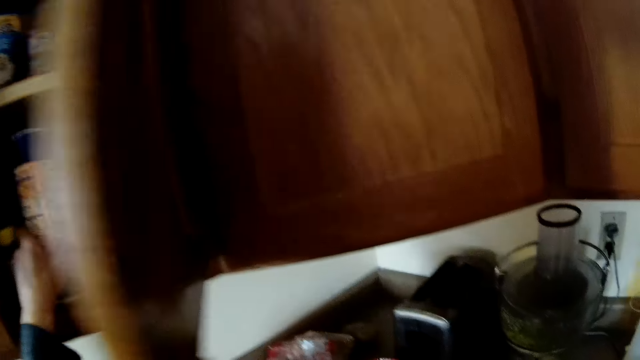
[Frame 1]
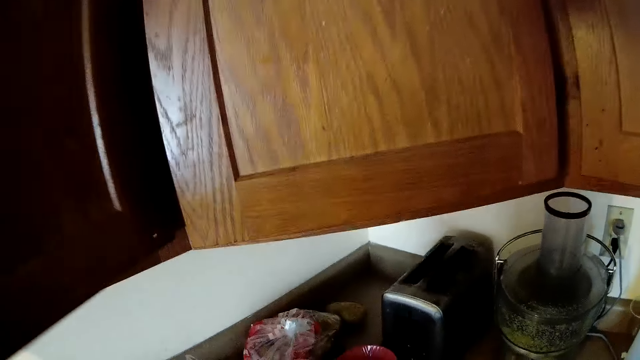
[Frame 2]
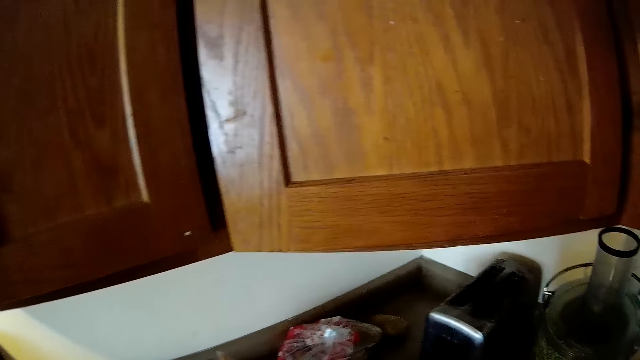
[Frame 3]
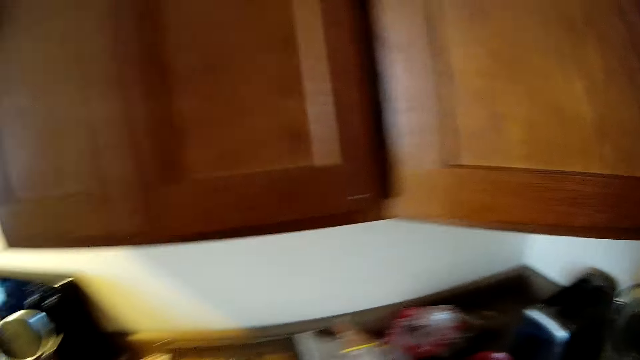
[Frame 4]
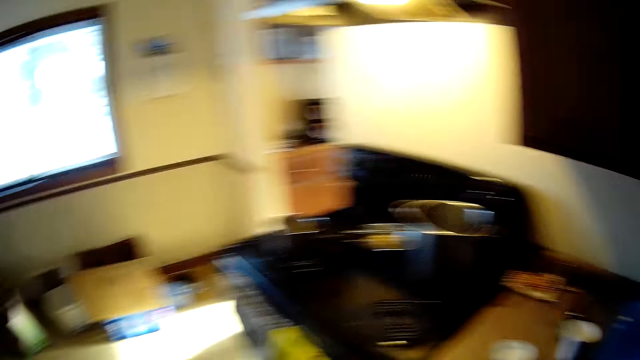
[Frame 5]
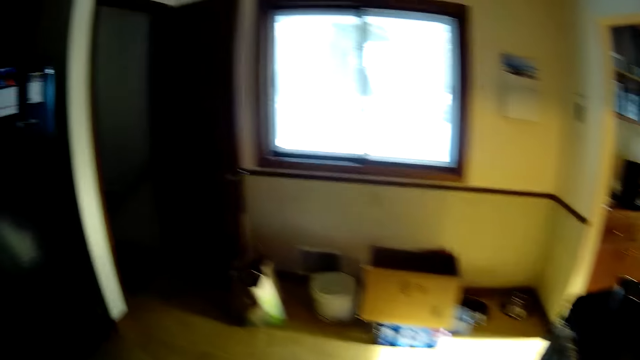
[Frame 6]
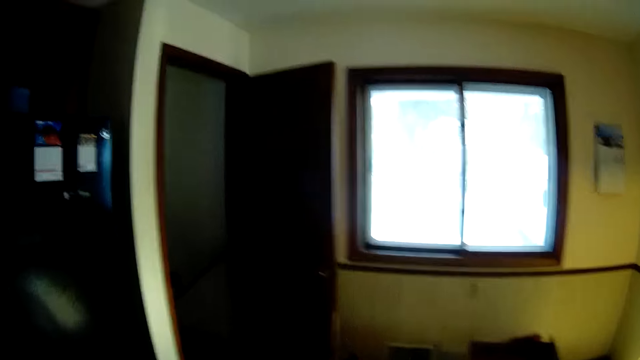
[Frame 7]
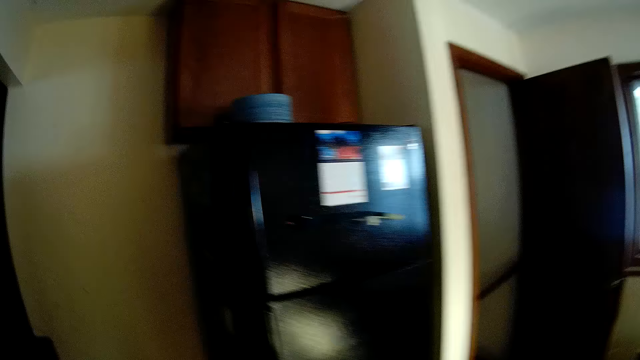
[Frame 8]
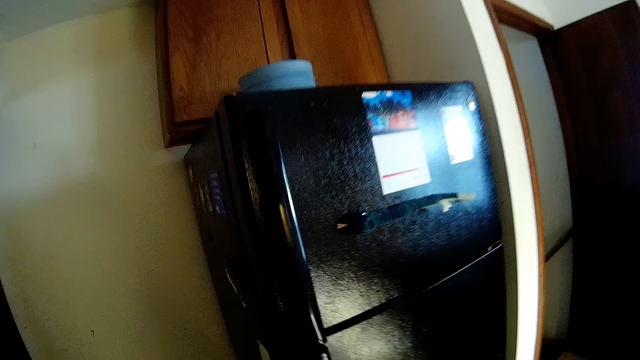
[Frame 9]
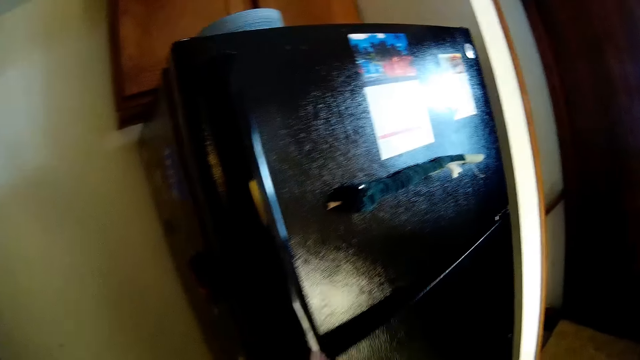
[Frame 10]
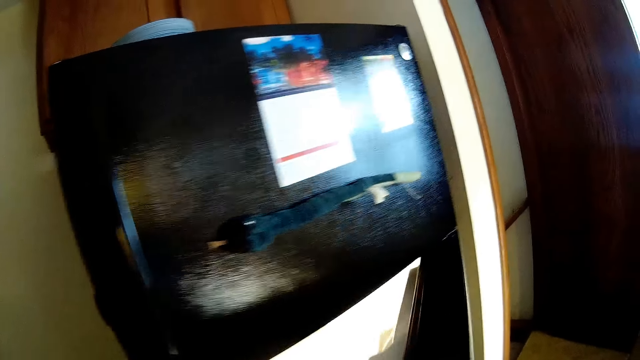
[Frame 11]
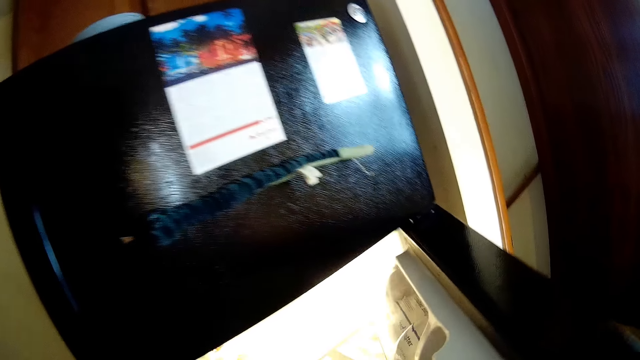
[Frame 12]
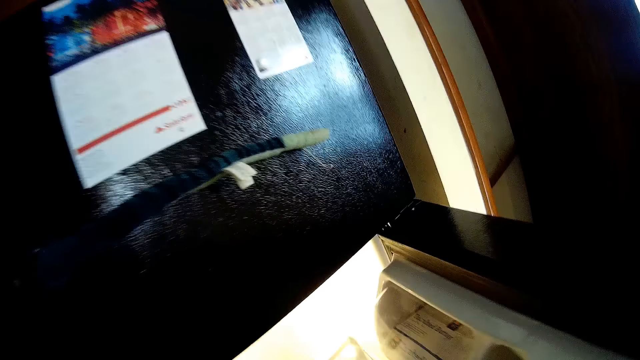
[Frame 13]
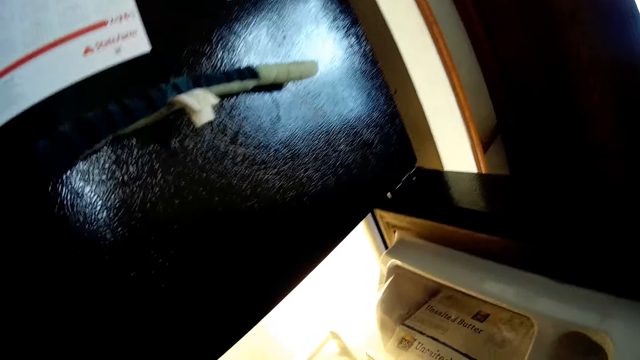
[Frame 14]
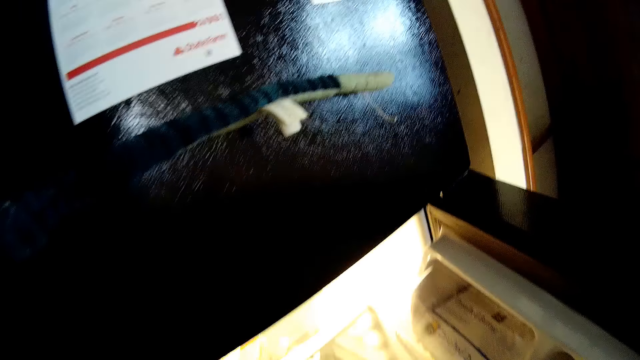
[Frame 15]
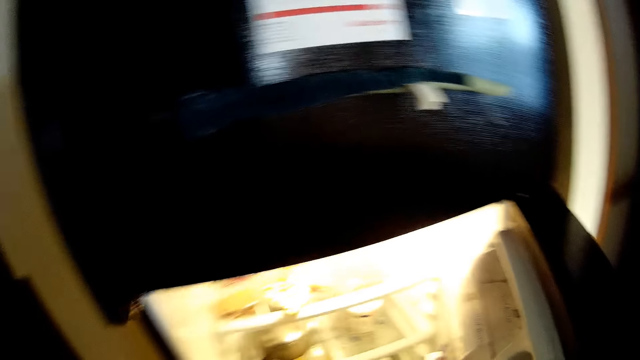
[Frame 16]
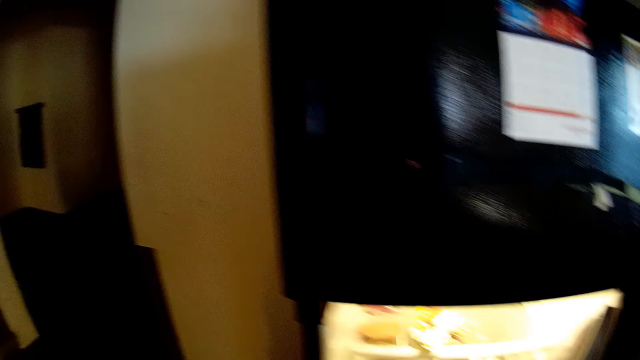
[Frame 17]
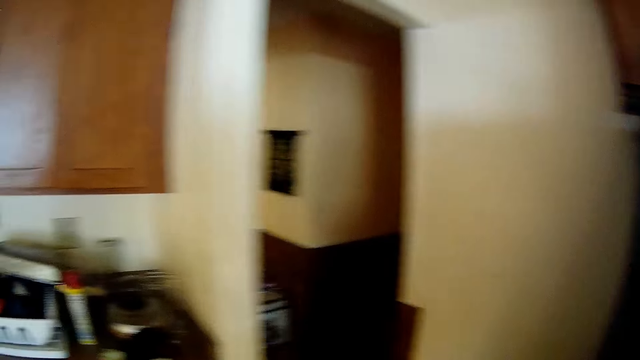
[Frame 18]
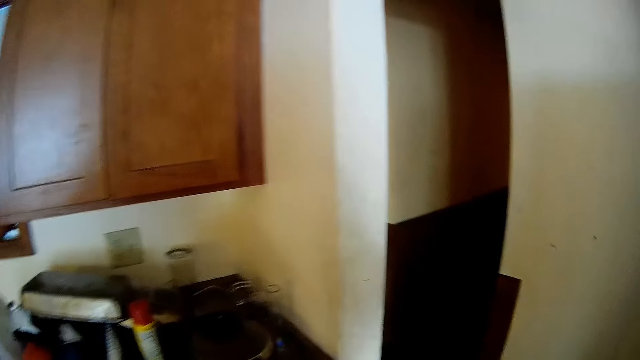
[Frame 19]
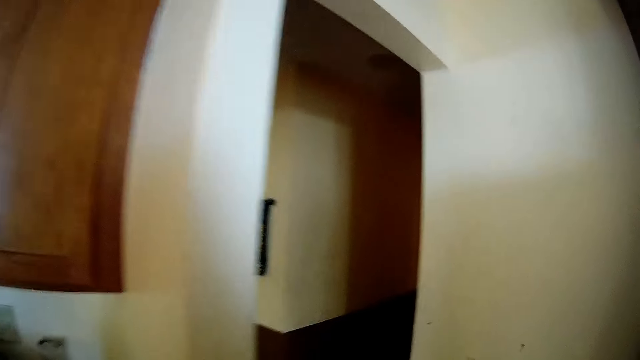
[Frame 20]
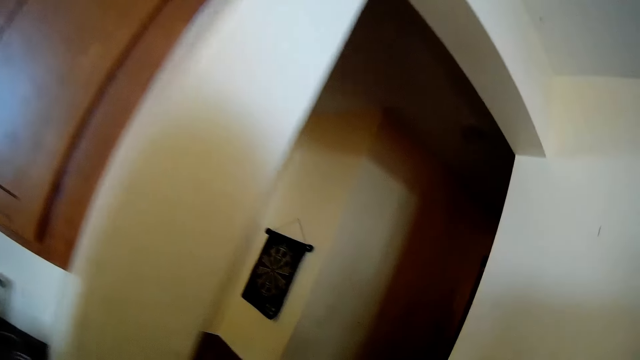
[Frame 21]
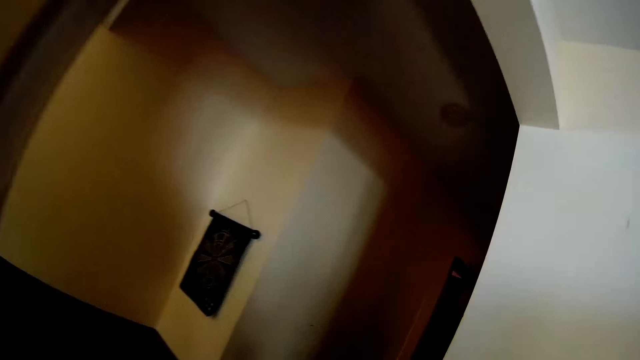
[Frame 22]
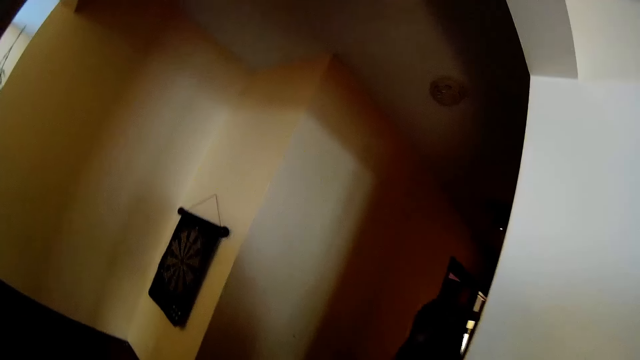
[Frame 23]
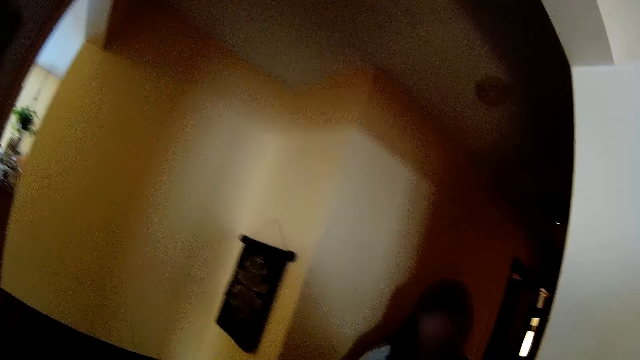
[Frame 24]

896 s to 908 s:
The camera wearer opens the kitchen cabinet. She drops a container in the cabinet with her left hand. She closes the cabinet with her right hand. She looks around. She walks to a fridge. She opens the lower fridge door with her right hand. She looks around. She walks to a passage.

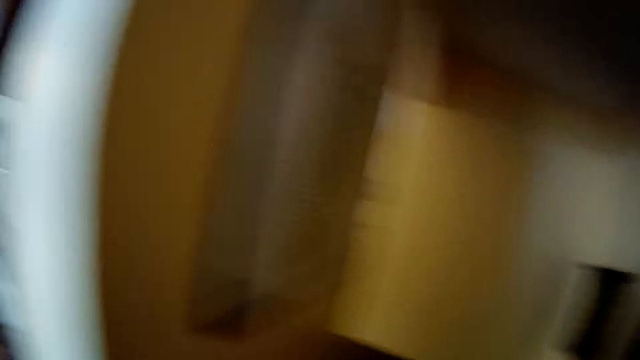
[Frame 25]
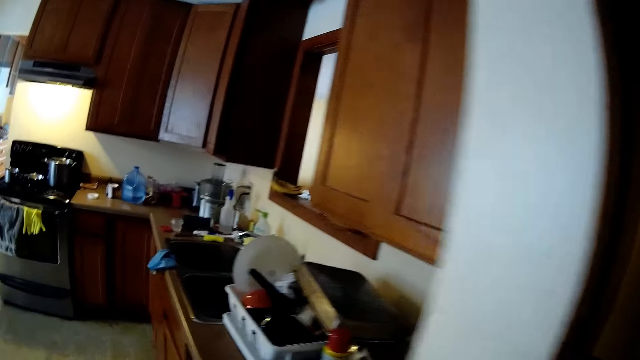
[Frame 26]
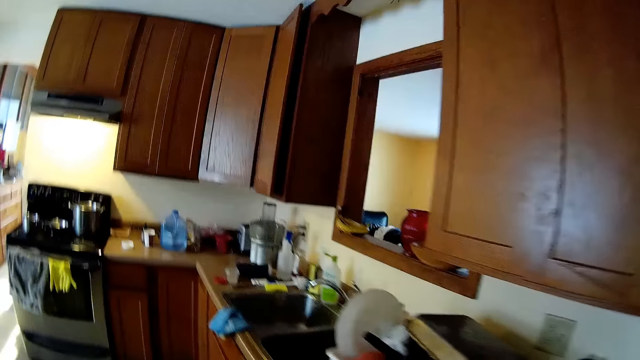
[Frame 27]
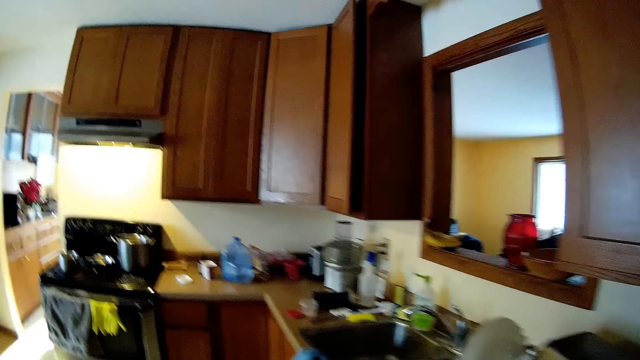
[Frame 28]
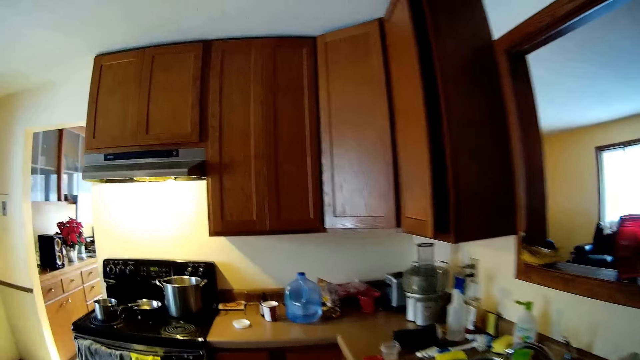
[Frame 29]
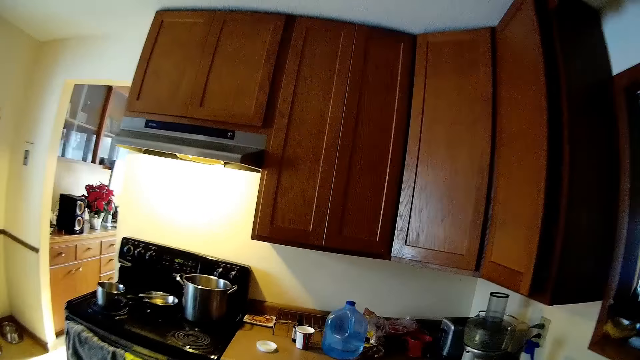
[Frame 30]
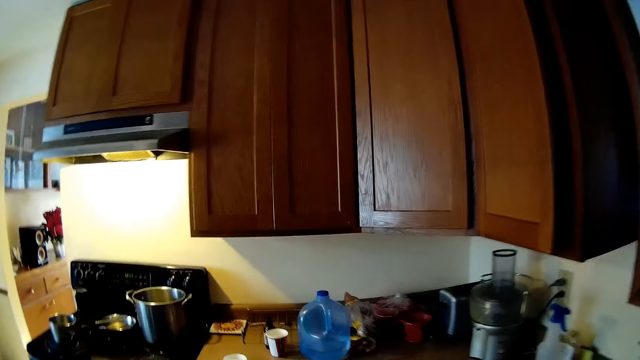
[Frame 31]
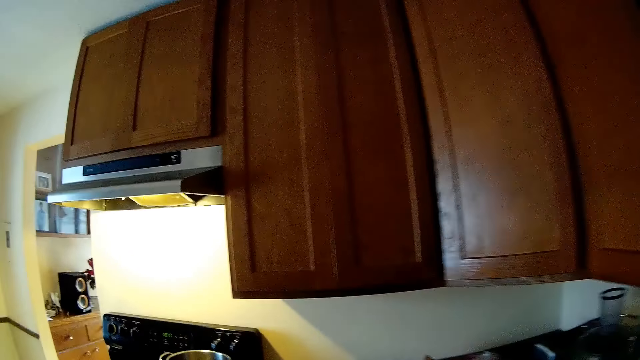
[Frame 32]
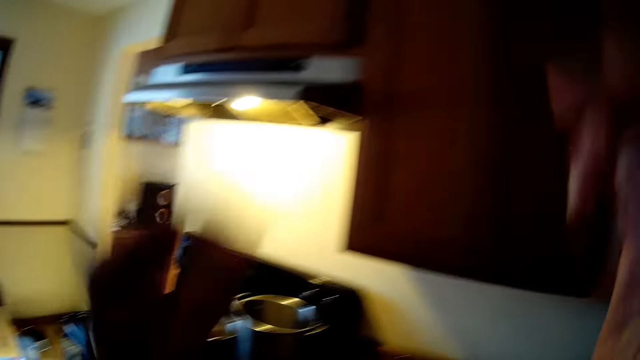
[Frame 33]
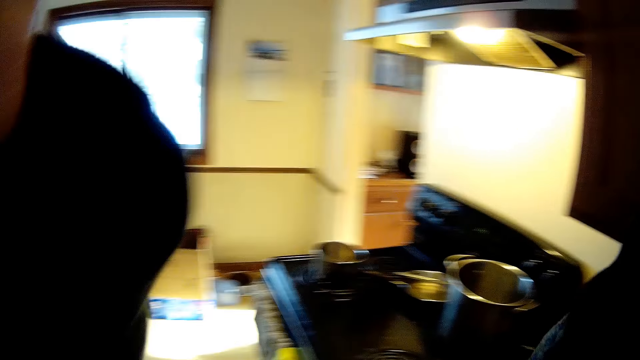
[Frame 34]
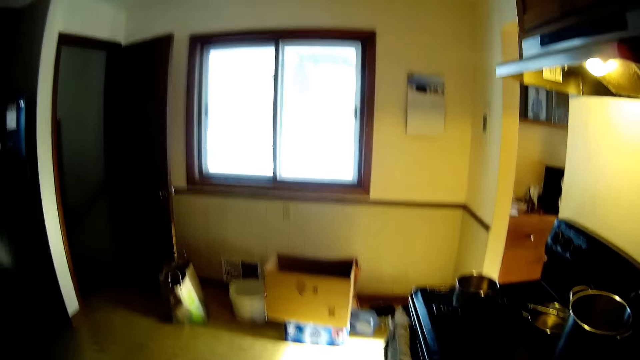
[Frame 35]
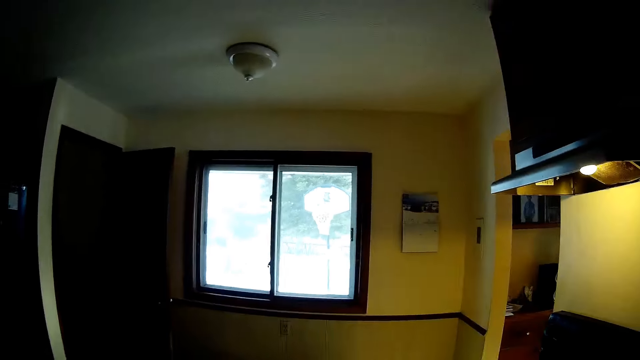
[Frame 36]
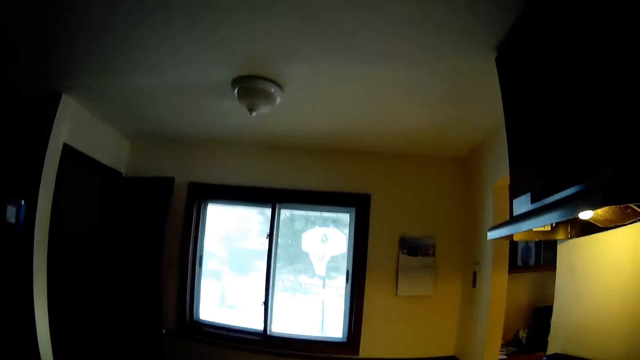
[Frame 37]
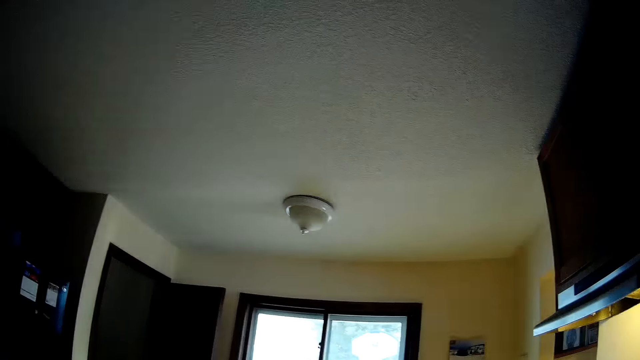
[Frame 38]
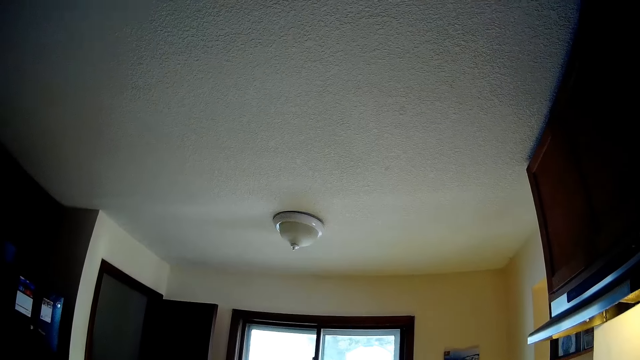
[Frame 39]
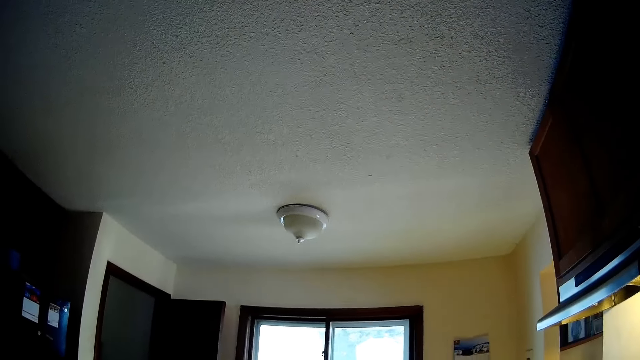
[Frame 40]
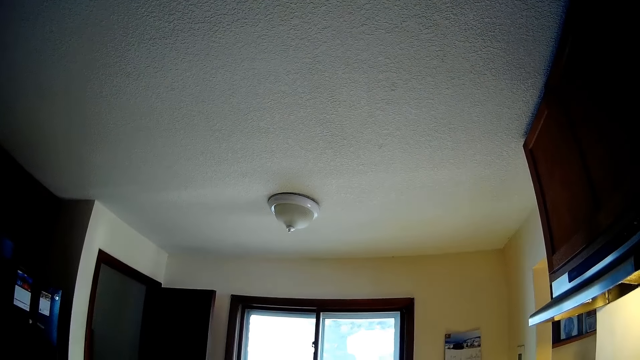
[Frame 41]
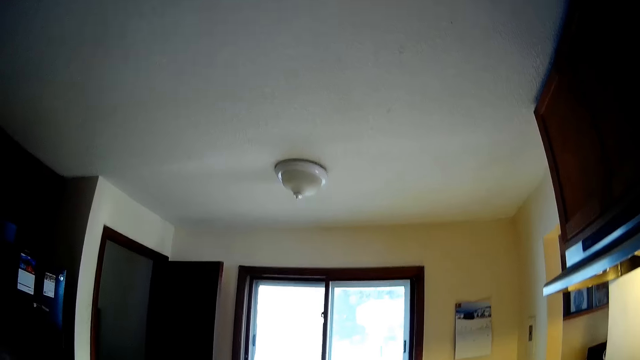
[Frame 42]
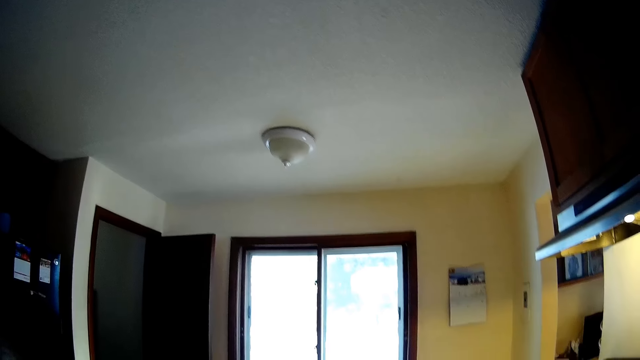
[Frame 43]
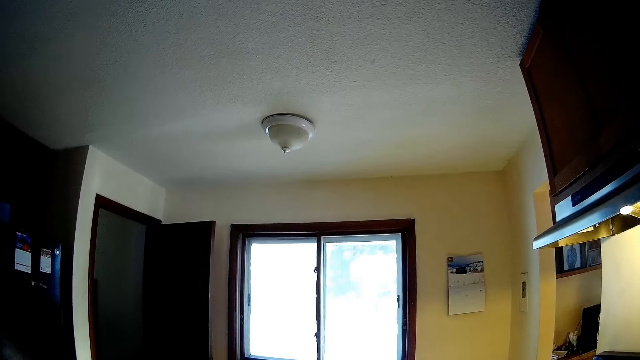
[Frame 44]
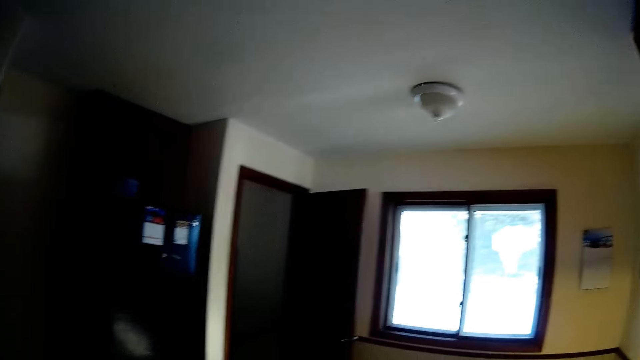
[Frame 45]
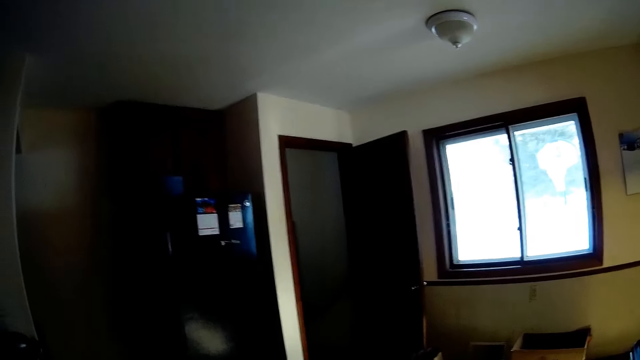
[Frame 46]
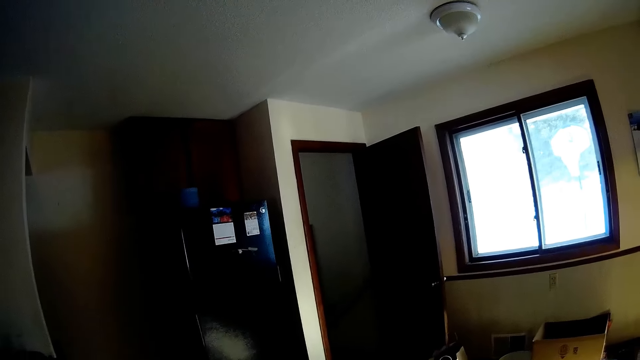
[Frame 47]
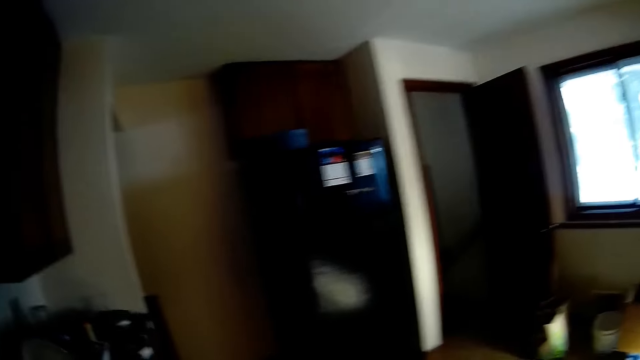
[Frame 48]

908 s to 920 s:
The camera wearer walks towards a gas cooker in the kitchen. She walks around. She raises her left hand. She adjusts her camera with both hands. She looks around.
